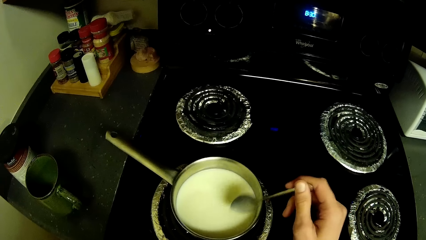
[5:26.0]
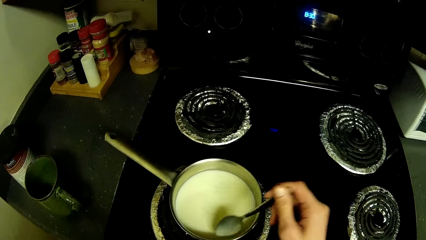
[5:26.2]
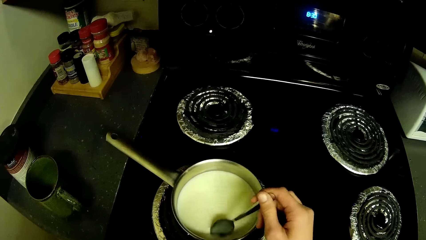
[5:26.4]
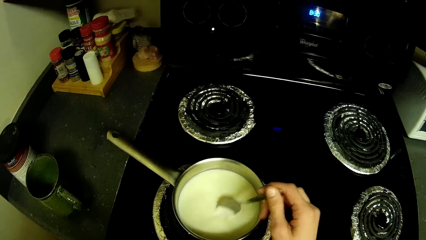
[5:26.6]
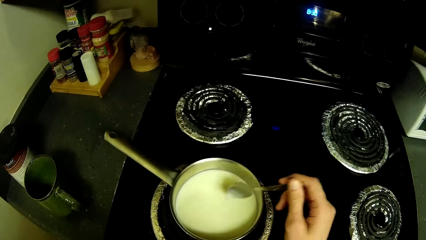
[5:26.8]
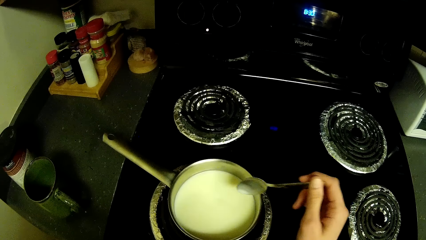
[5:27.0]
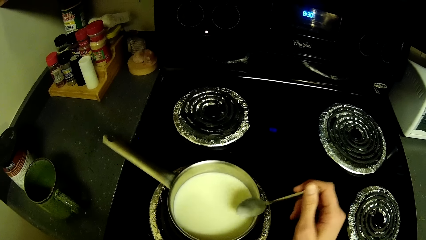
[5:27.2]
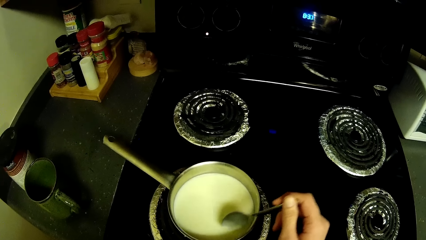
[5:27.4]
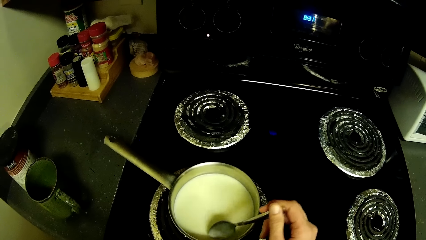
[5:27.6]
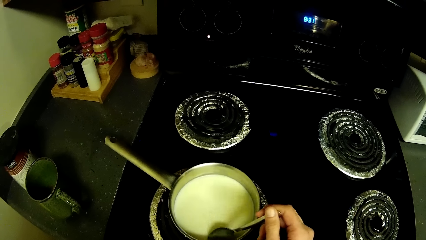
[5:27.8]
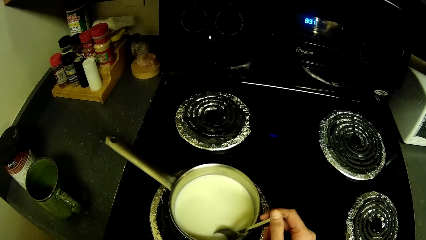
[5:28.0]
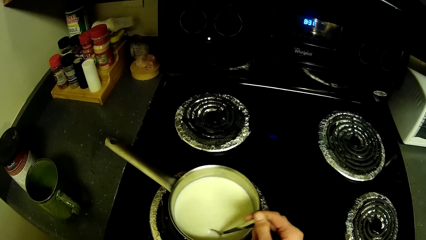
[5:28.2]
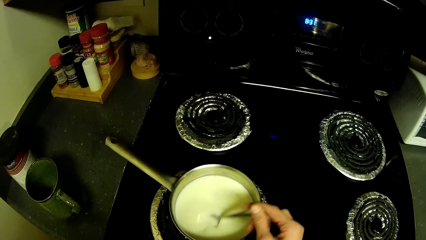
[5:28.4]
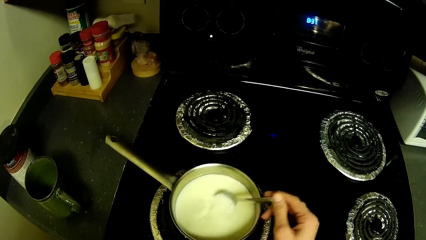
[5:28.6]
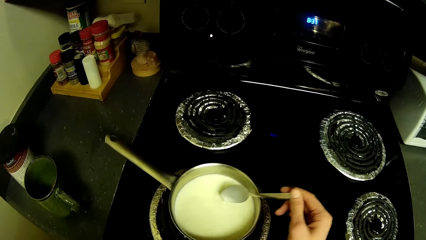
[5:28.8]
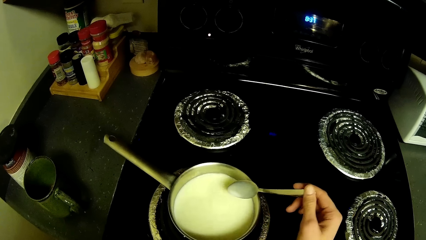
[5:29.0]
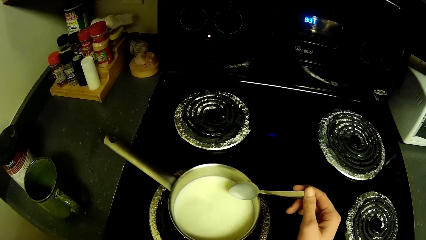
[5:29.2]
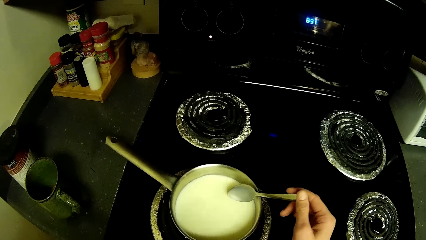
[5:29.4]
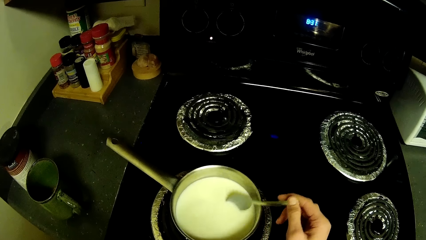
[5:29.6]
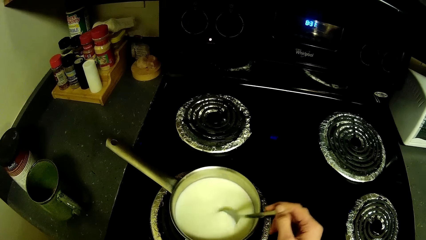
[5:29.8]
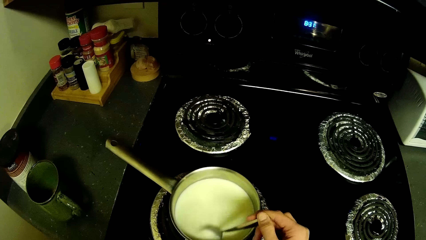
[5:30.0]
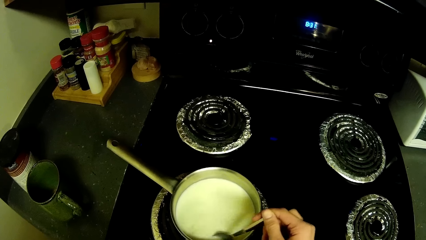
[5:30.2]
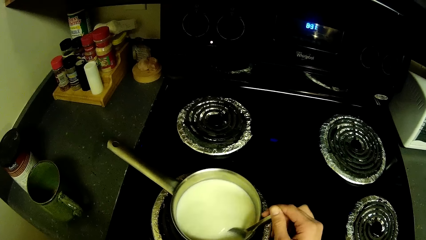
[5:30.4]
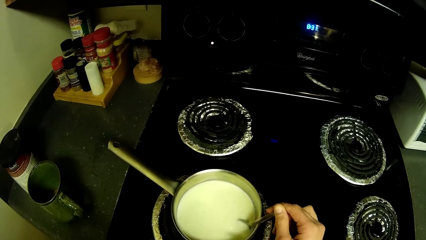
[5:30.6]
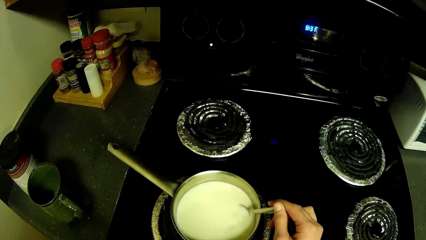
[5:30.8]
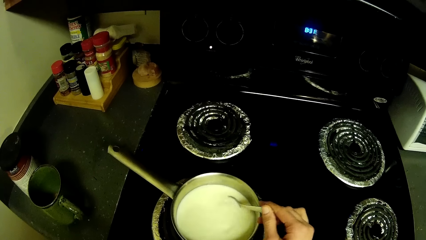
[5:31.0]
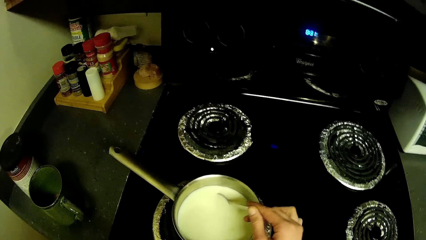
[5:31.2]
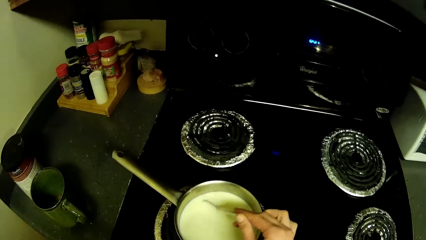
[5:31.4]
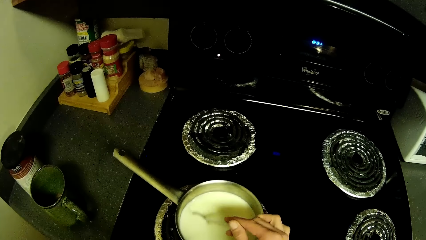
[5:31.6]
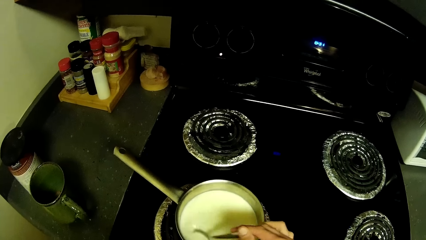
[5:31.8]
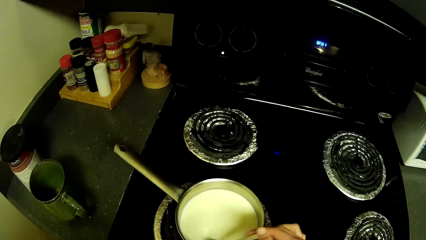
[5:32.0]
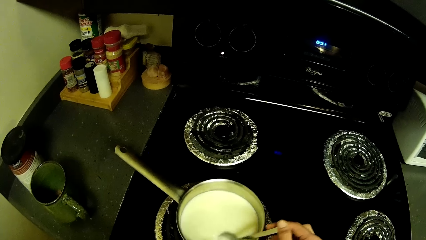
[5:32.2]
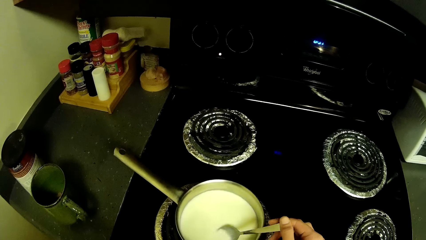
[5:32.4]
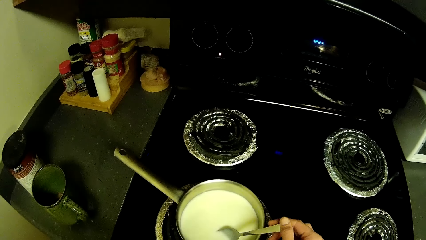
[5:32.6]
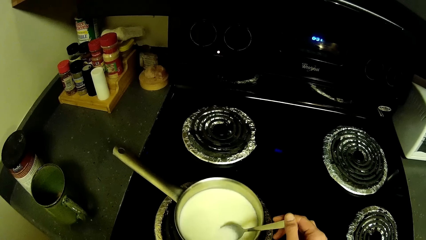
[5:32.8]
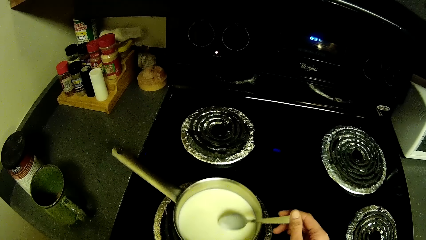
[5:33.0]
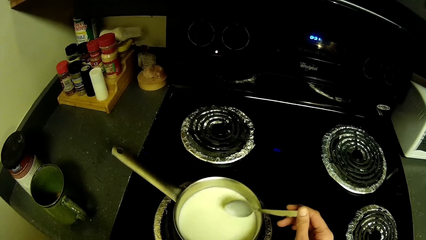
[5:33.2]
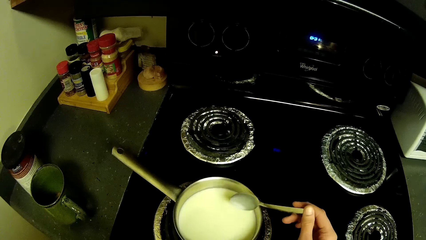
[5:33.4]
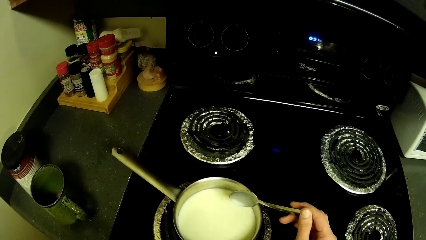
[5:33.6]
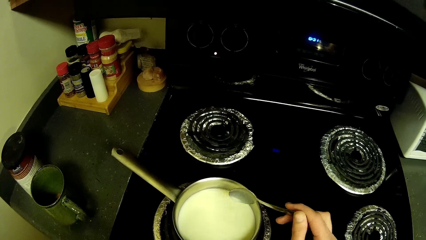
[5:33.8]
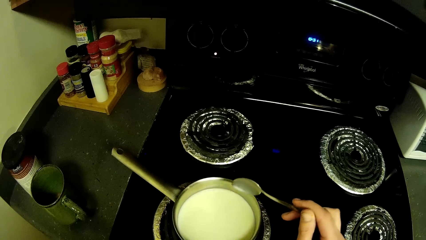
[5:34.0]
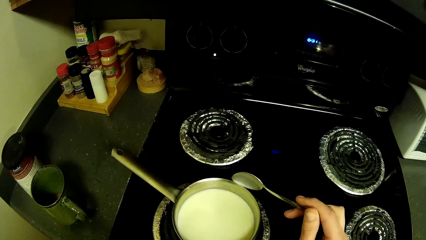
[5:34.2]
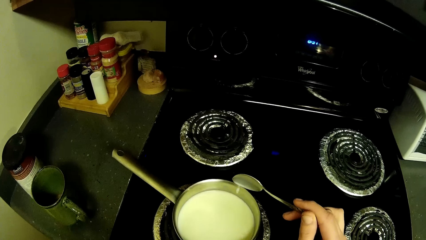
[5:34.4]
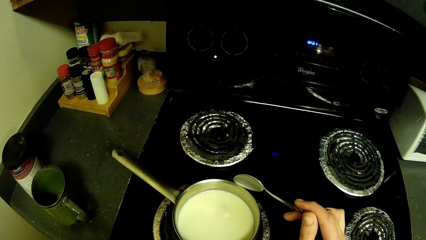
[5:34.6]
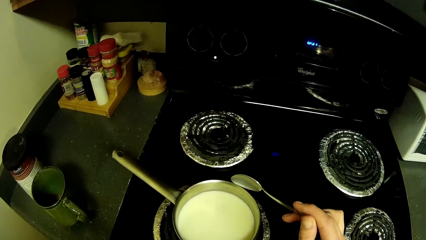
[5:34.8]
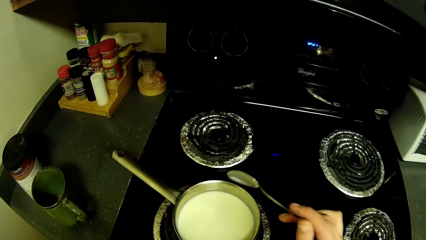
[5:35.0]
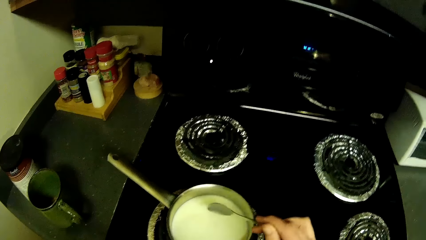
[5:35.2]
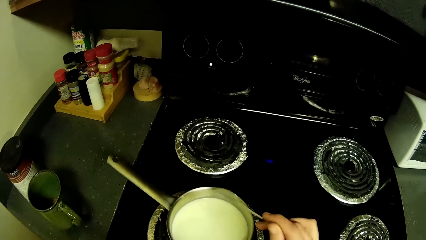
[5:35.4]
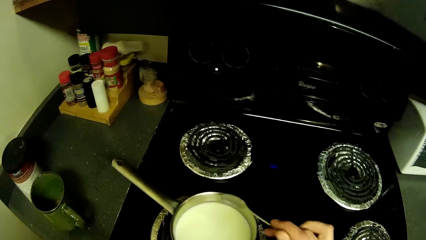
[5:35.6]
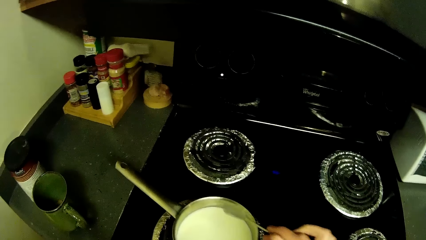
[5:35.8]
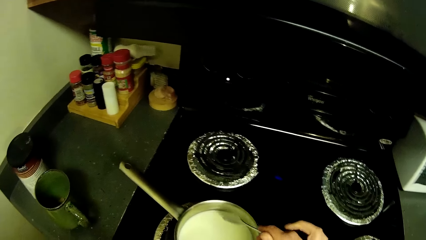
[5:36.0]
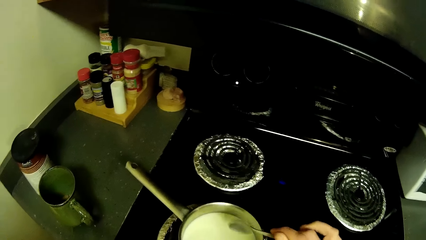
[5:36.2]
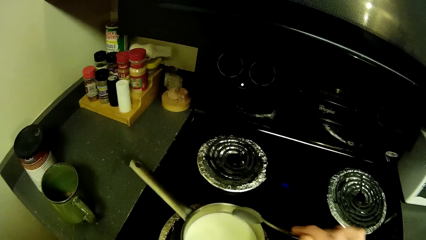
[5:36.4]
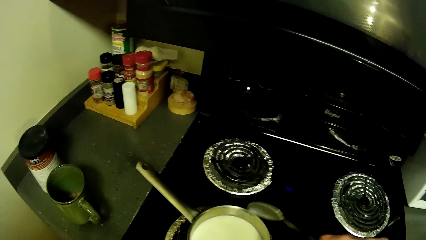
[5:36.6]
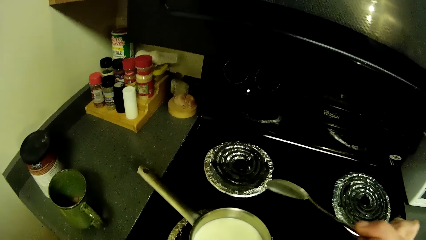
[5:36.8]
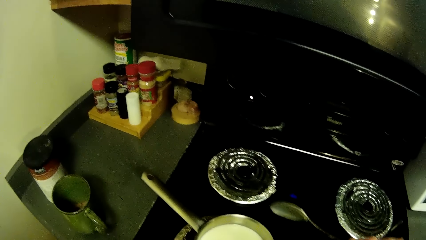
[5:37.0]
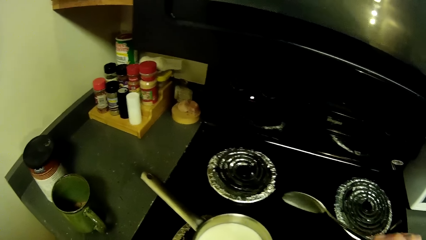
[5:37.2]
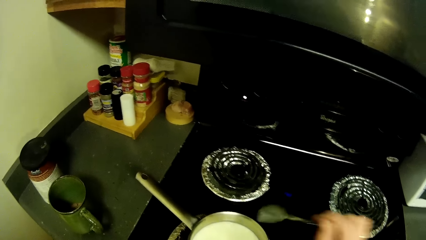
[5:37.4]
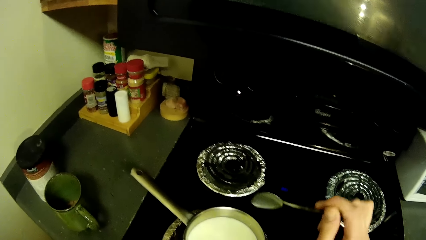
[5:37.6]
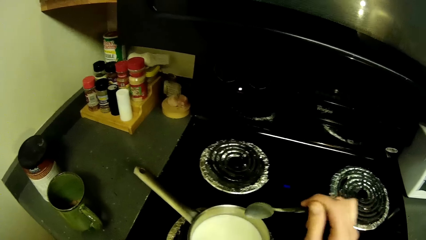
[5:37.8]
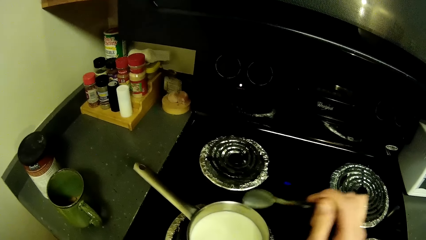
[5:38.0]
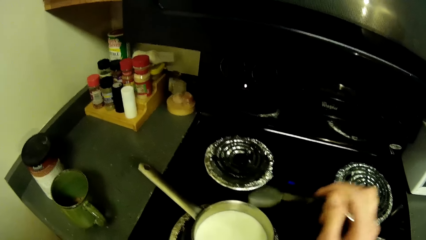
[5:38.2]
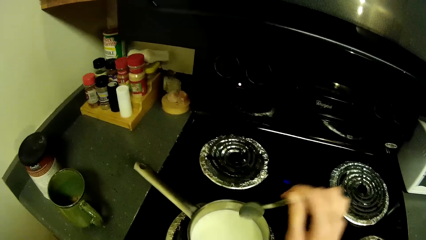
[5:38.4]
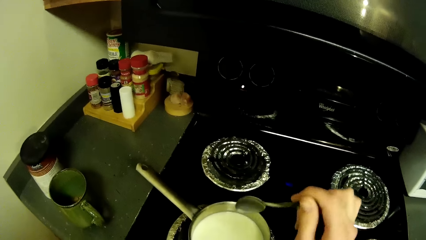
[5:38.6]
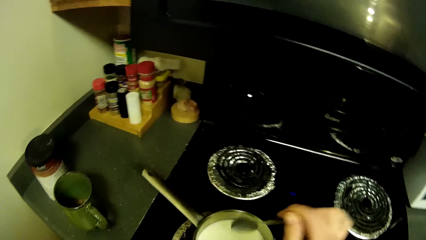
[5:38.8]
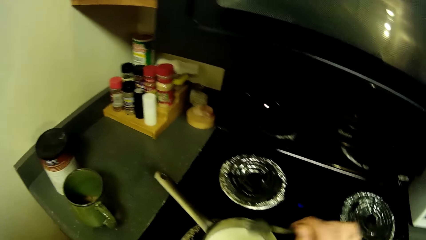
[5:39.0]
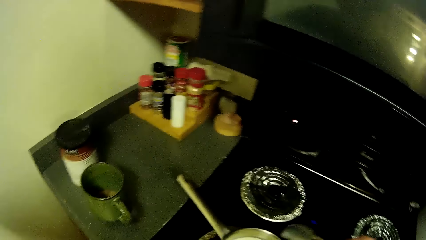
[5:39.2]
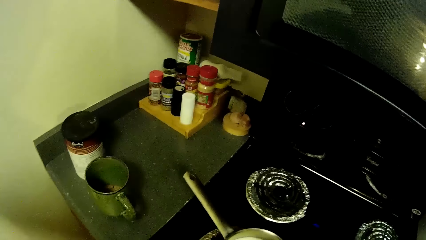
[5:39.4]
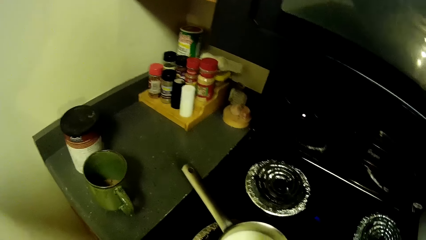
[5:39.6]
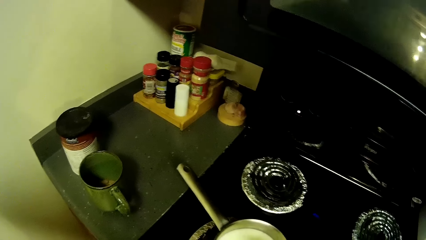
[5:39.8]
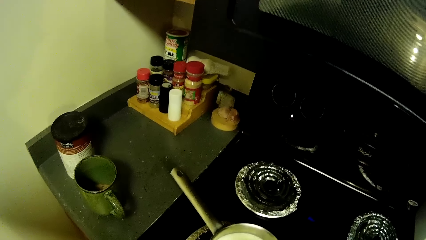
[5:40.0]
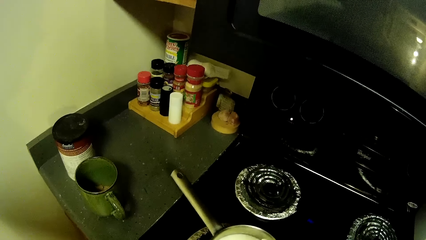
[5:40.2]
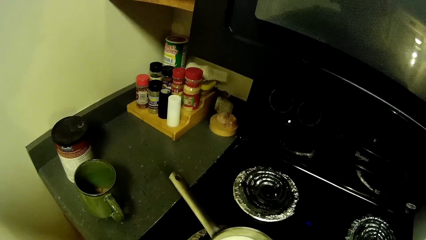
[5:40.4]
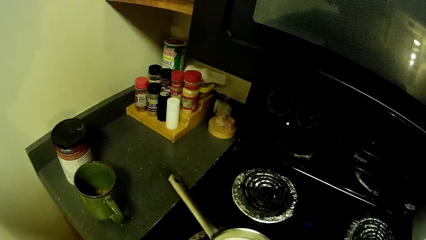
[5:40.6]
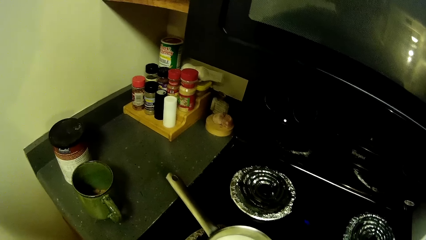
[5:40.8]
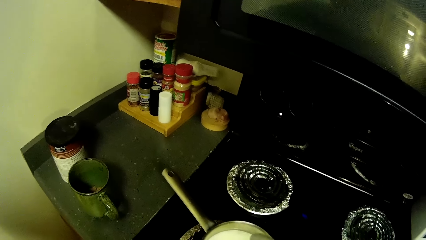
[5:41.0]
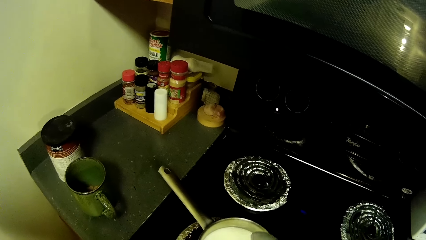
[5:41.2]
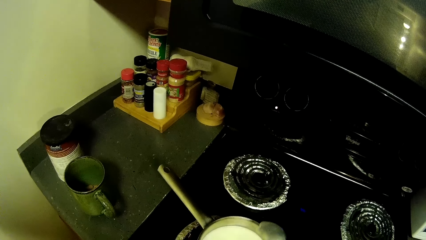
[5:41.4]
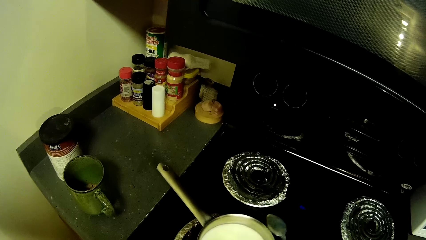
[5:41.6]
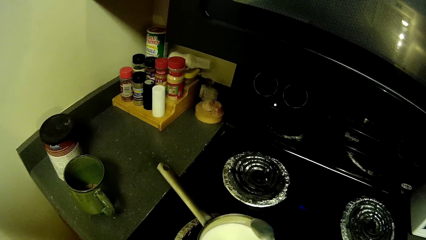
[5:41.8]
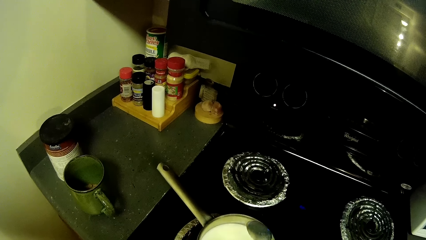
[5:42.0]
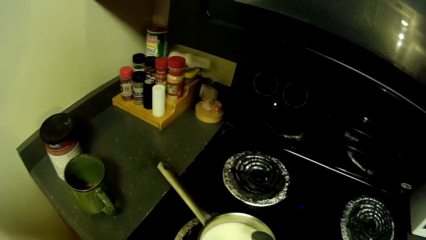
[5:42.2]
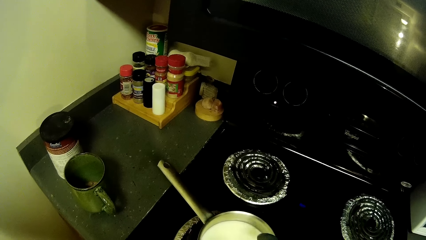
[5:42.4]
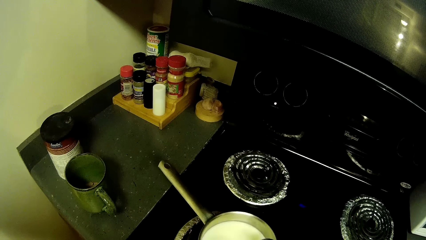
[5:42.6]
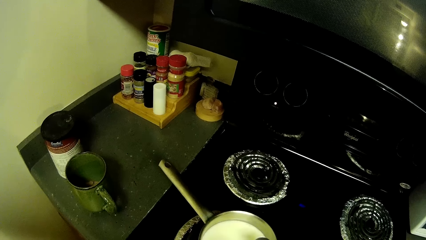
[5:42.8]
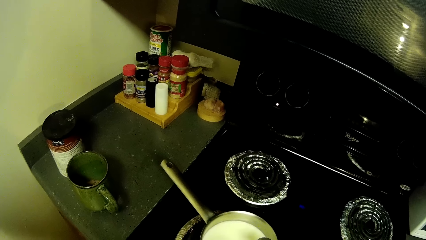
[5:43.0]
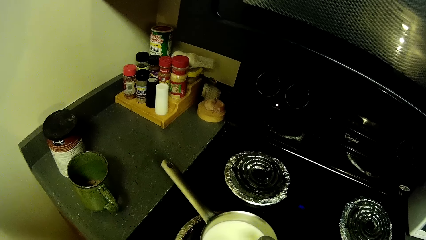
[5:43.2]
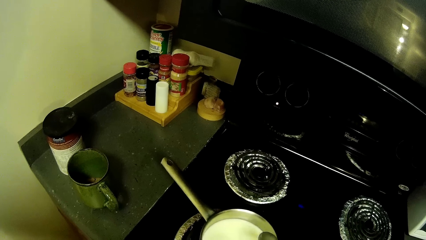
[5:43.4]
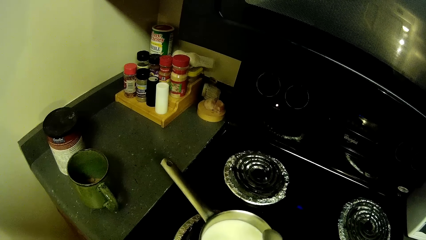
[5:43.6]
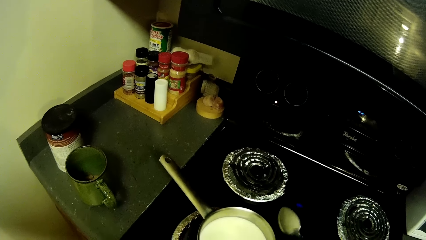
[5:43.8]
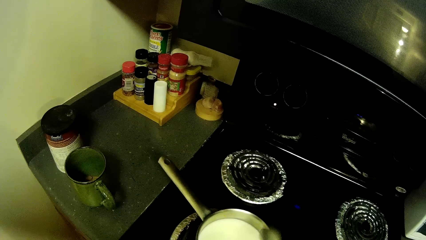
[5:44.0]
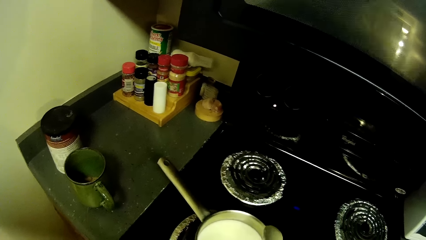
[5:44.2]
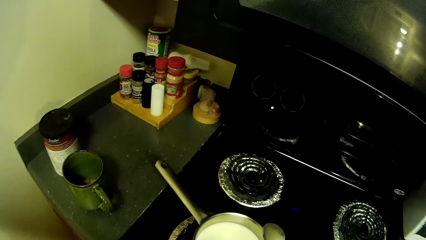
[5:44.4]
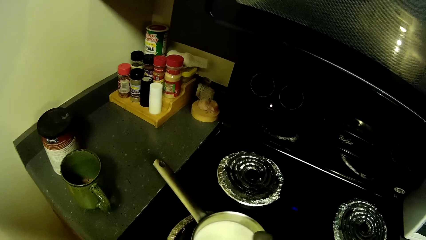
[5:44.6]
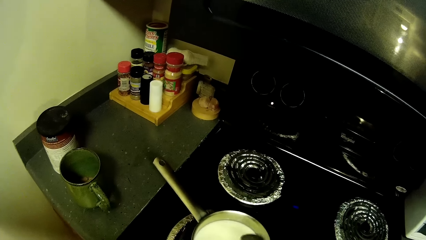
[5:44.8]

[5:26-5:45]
The camera wearer stirs the milk. They remove the spoon in the milk. They drain the milk from the spoon. They shake the spoon.
